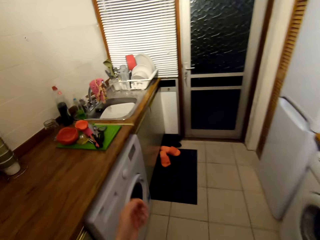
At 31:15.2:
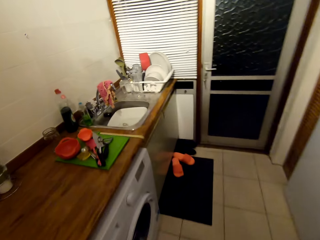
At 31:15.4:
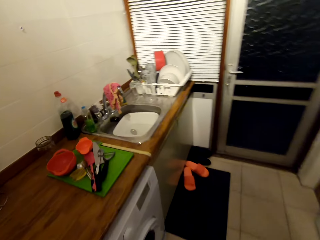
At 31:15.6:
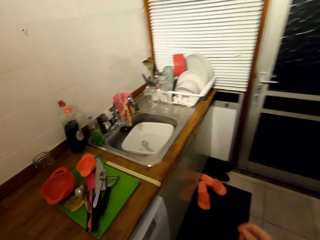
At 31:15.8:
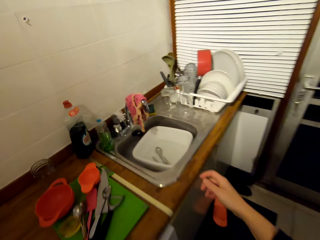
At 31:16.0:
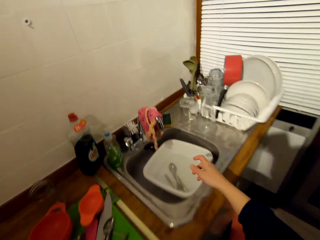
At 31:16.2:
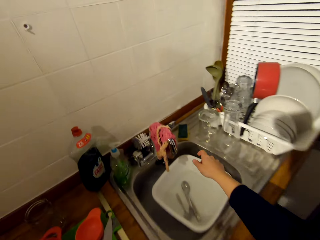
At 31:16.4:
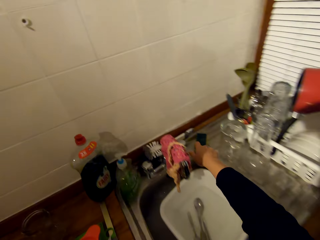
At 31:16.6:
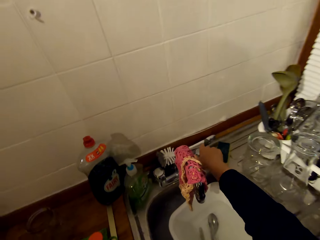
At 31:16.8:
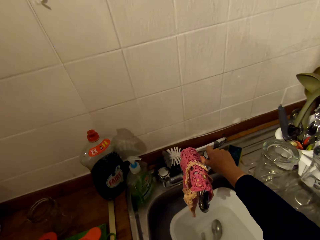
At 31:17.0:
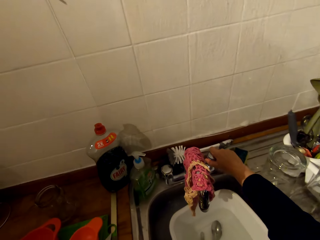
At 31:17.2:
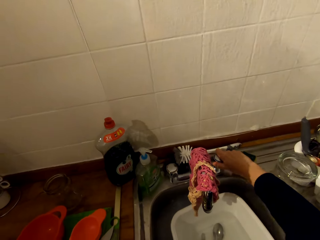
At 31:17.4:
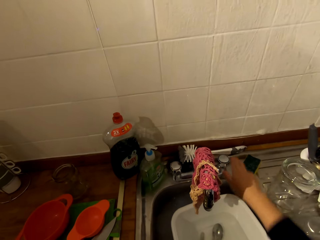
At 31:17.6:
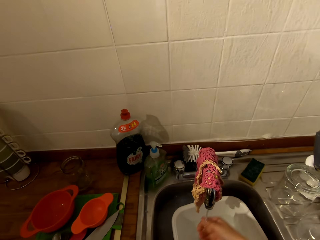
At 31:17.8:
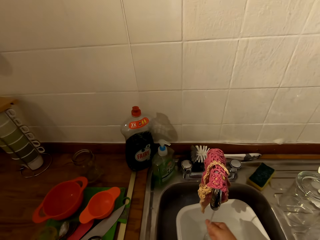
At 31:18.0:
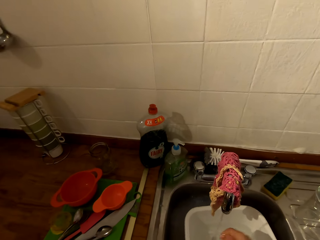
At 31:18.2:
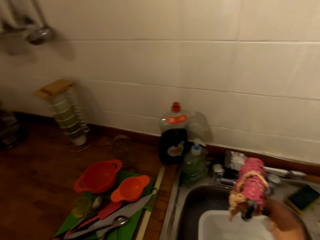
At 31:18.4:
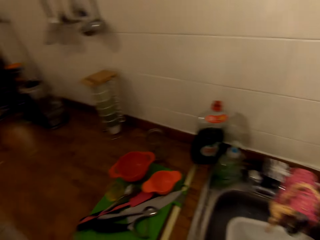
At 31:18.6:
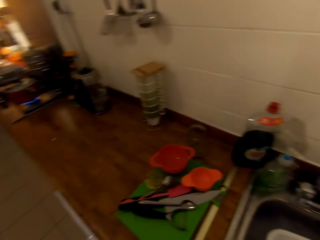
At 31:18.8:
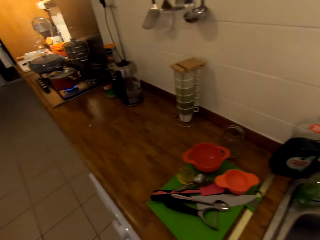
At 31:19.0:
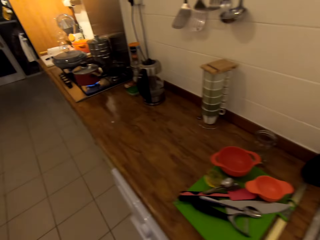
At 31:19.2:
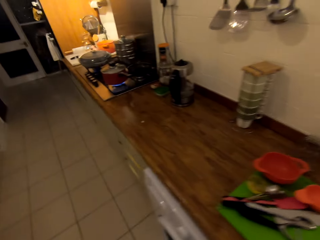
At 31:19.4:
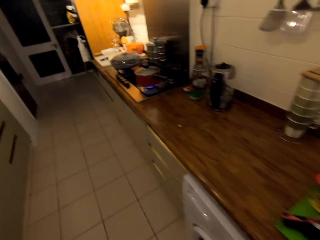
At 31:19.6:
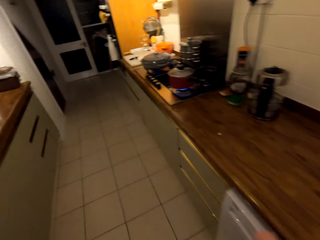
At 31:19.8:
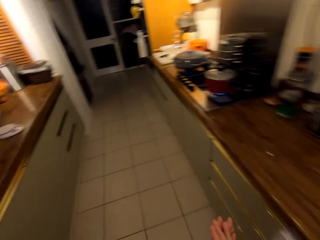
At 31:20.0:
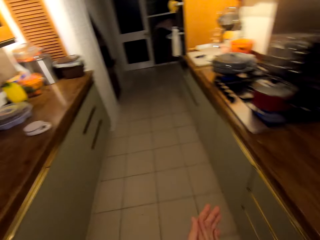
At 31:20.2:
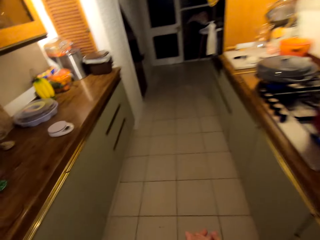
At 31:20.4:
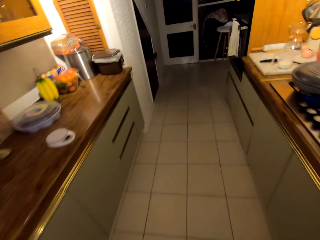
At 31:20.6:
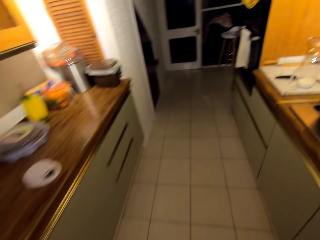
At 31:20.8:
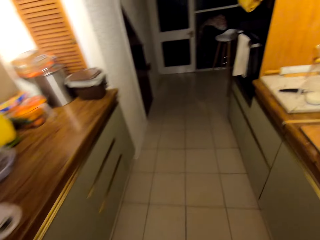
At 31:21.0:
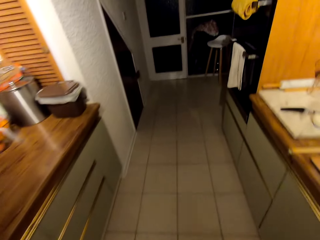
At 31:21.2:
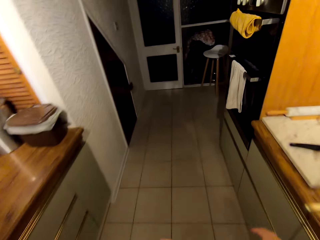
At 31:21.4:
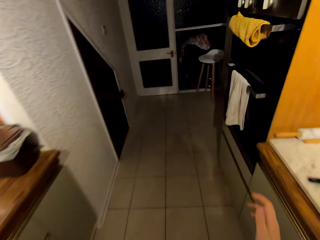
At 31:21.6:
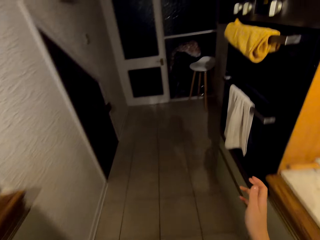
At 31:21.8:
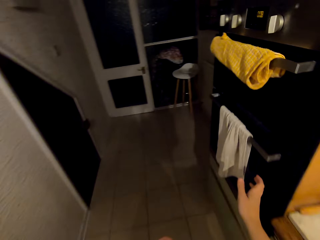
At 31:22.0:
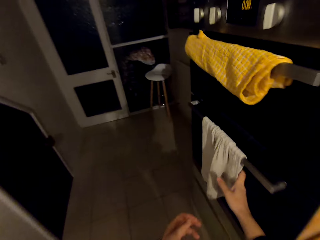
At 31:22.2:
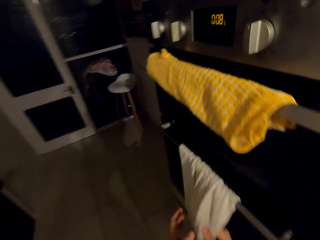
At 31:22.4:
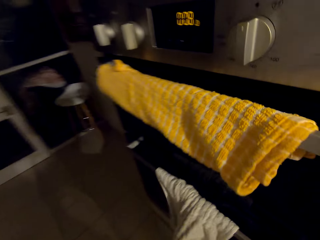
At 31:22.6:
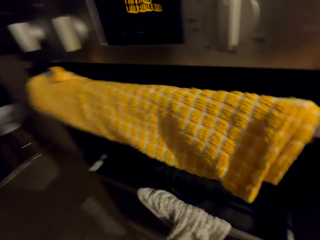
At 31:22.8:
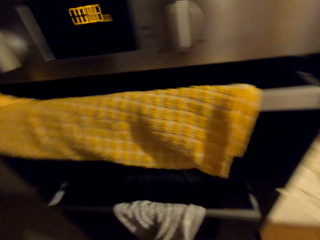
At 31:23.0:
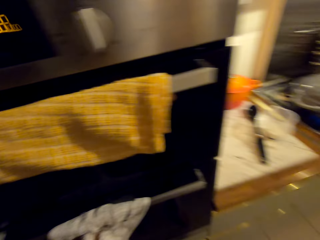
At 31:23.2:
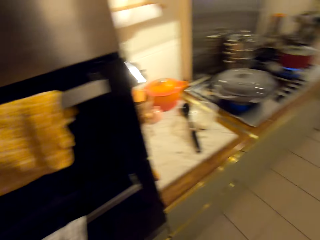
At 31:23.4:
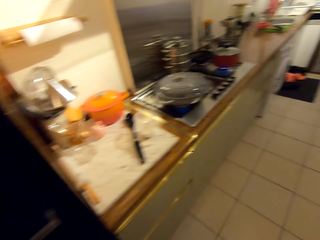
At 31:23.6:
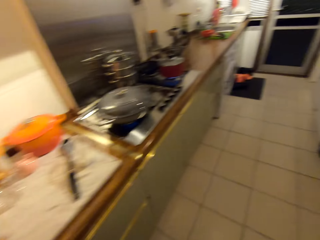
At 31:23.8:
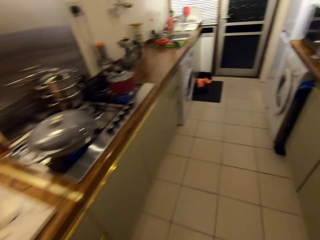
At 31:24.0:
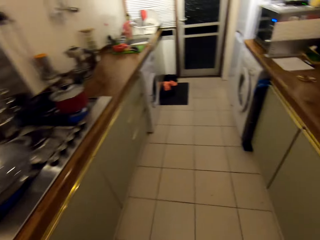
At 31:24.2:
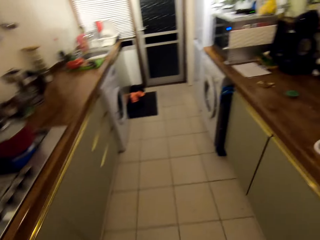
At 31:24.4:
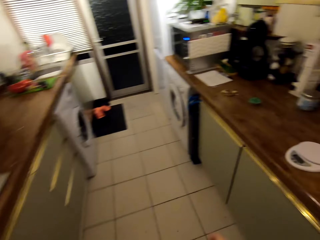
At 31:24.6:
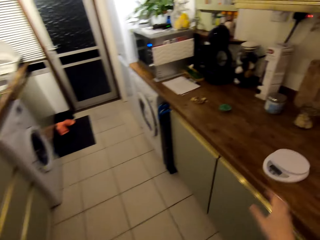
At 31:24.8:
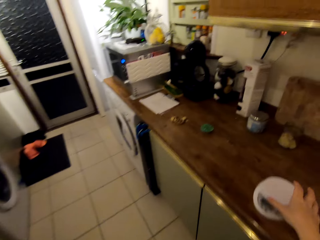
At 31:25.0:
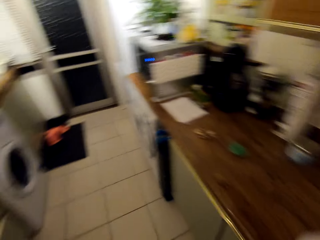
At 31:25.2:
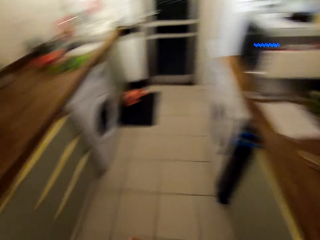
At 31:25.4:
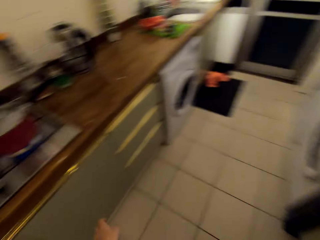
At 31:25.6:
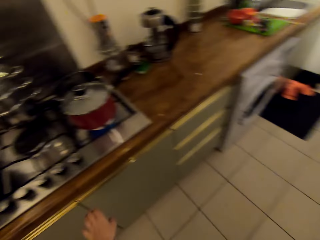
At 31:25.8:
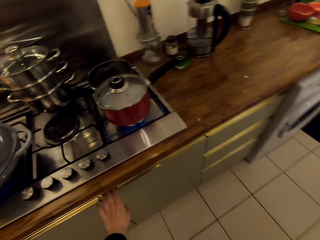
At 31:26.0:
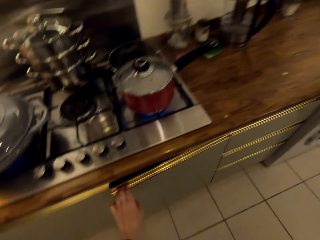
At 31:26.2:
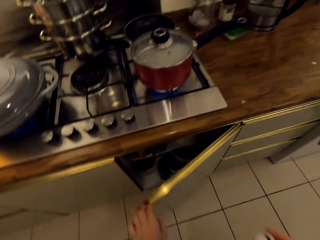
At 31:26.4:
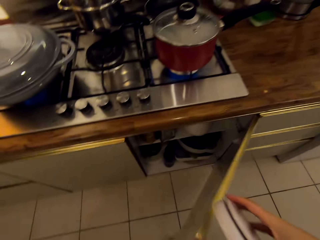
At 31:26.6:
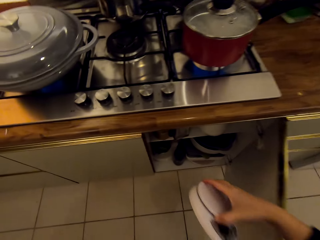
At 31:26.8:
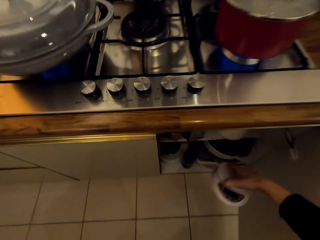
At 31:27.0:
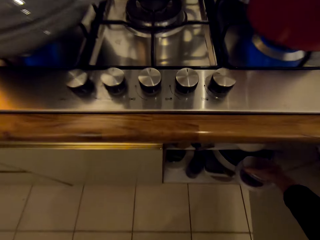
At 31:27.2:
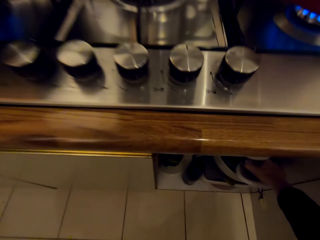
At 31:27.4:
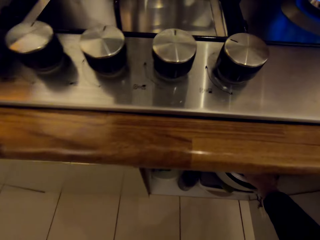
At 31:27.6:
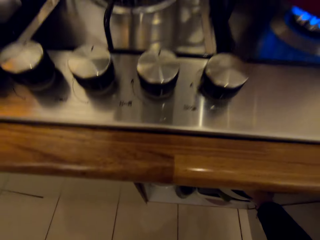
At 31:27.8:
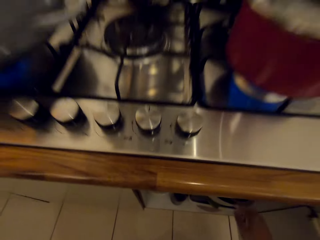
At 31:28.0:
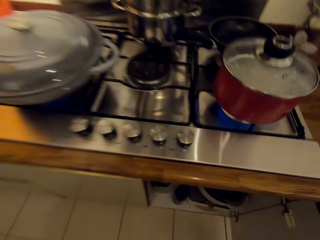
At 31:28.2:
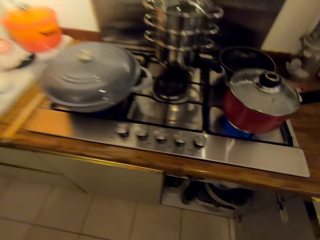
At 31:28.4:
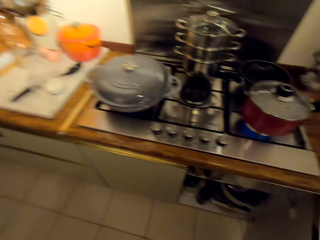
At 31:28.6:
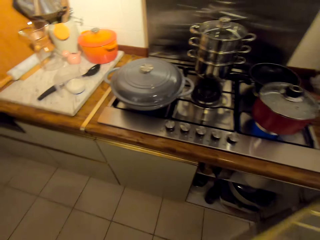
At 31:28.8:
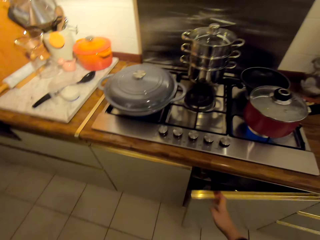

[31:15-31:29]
The camera wearer walks towards the sink. He opens the tap. He rinses his hands with water. He walks towards the oven. He dries his hands with a towel. He walks towards the counter. He picks up the weighing scale. He moves towards the cooker. He opens the cabinet door. He places the weighing scale in the cabinet.

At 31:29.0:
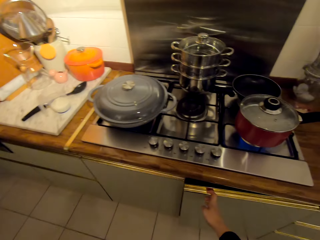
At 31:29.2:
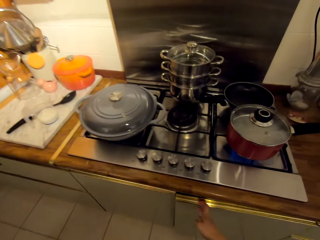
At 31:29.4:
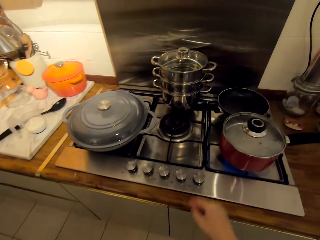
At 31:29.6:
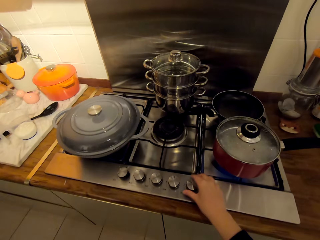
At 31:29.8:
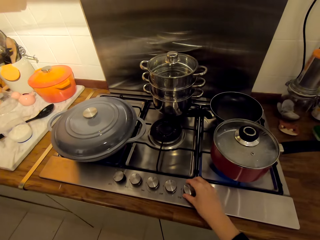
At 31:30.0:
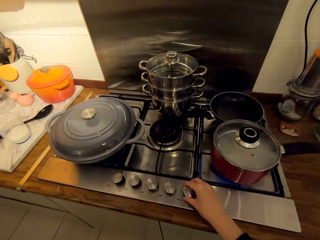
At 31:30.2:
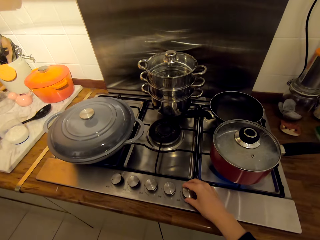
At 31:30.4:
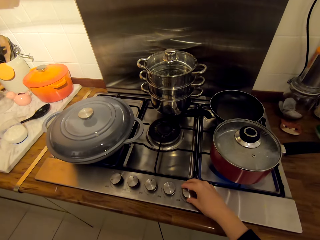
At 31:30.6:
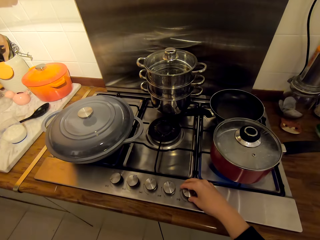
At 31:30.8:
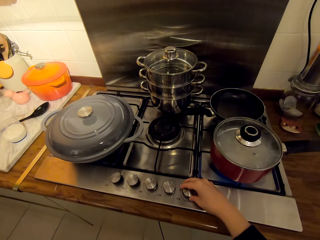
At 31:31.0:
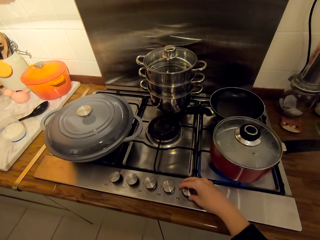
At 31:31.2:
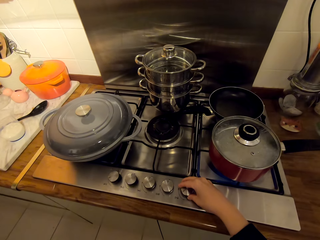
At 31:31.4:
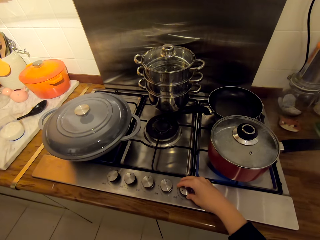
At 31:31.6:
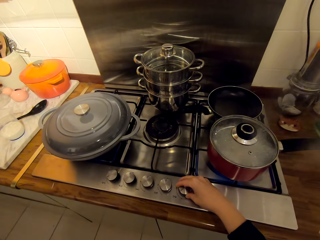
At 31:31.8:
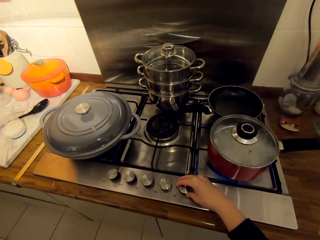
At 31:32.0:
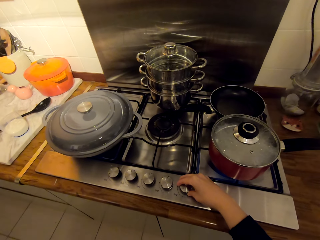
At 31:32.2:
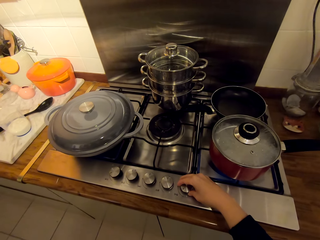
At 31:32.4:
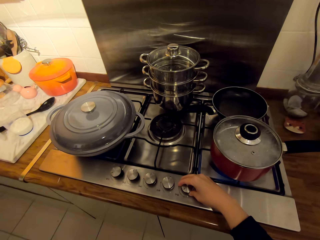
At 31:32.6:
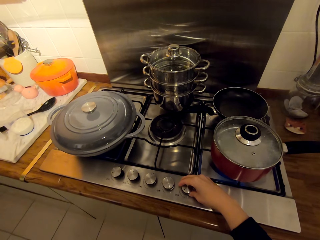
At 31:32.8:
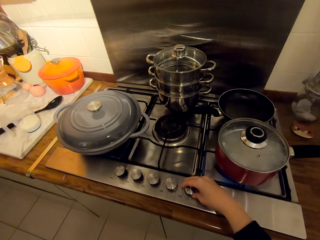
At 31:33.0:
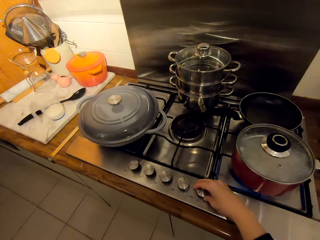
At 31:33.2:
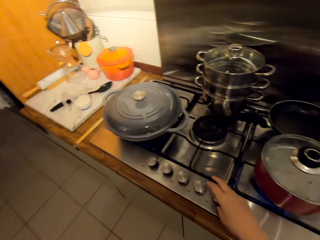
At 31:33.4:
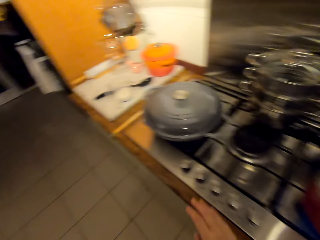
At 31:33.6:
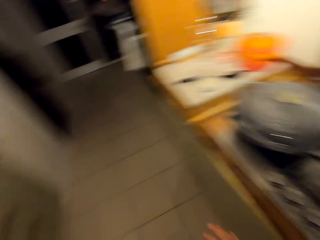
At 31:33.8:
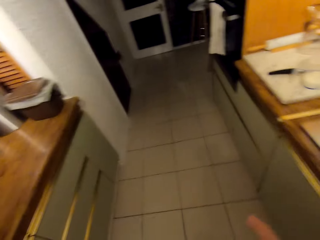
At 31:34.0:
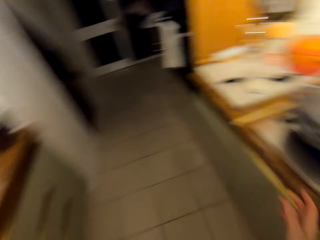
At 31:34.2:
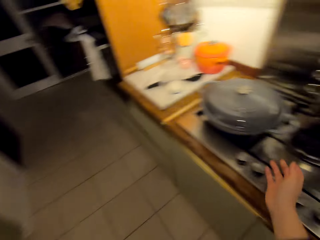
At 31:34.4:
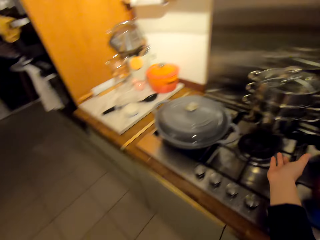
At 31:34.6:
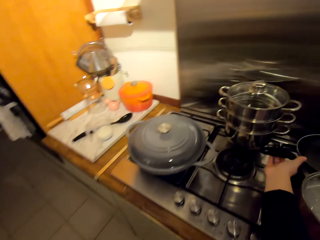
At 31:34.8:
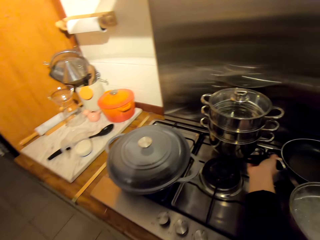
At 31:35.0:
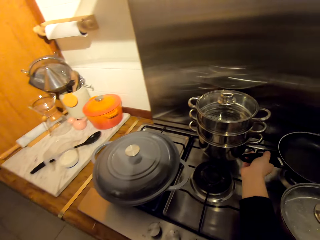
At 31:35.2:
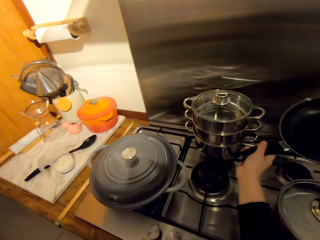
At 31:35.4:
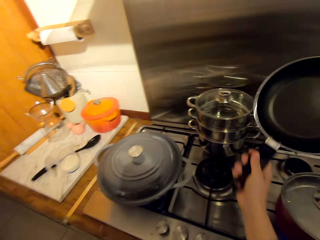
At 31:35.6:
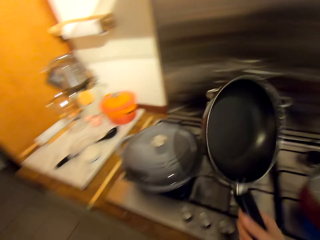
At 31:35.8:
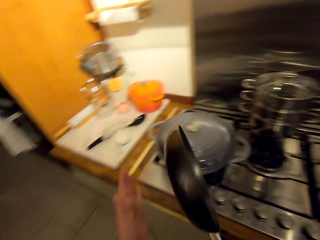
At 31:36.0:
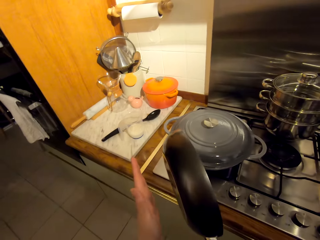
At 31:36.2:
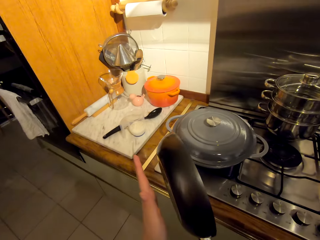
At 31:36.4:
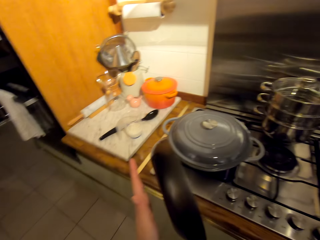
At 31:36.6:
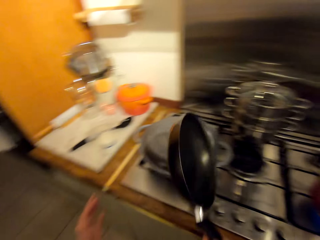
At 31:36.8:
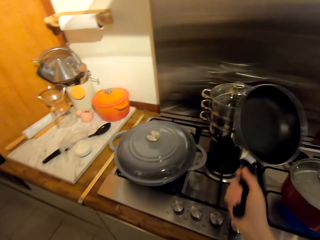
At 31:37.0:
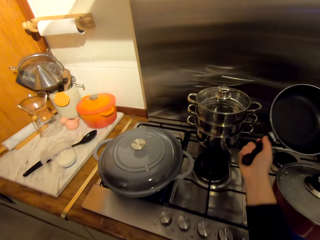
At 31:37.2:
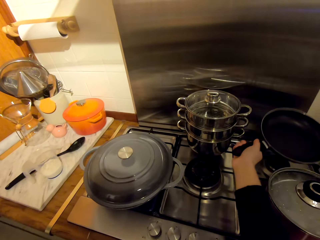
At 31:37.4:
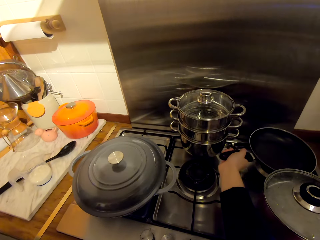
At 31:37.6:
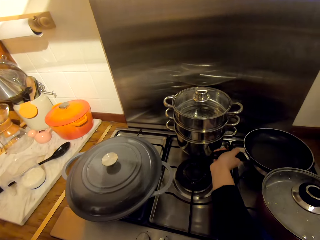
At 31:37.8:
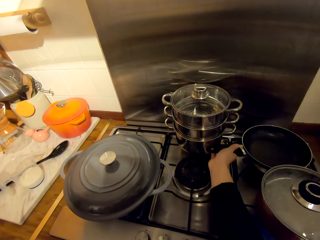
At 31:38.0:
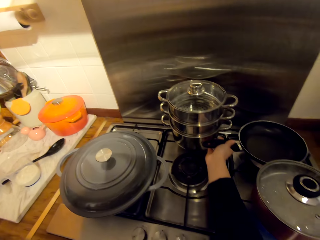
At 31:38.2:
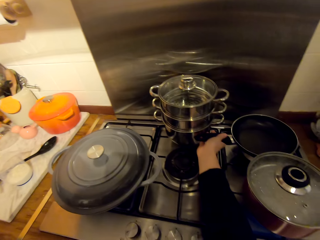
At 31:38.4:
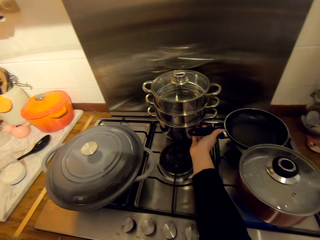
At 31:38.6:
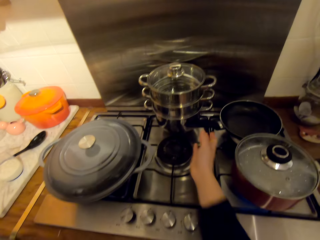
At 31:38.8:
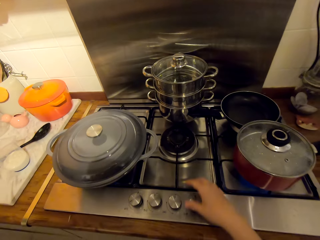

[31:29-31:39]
The camera wearer closes the cabinet door. She holds a cooker button and turns the knob on the cooker. She walks around the kitchen. She picks up the pan. She holds the pan against her hand. She places the pan on the cooker's burner.
